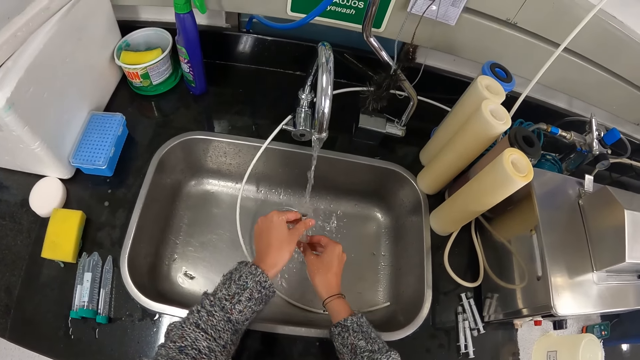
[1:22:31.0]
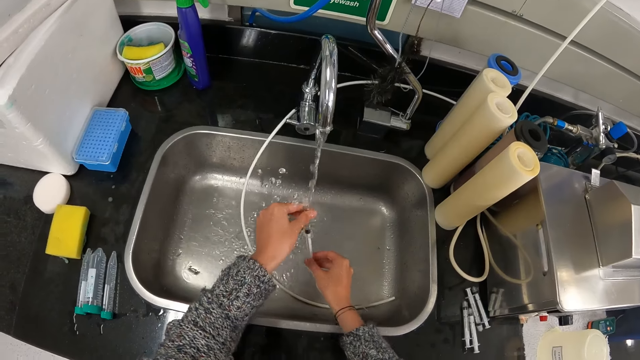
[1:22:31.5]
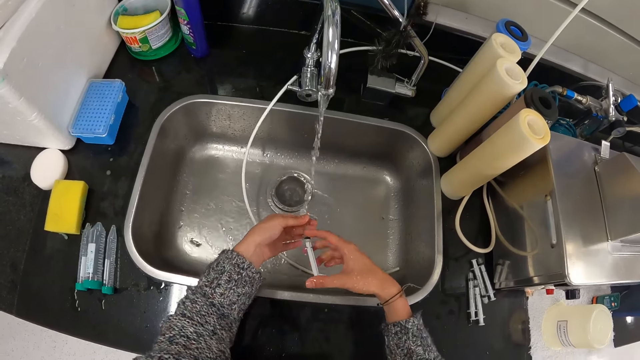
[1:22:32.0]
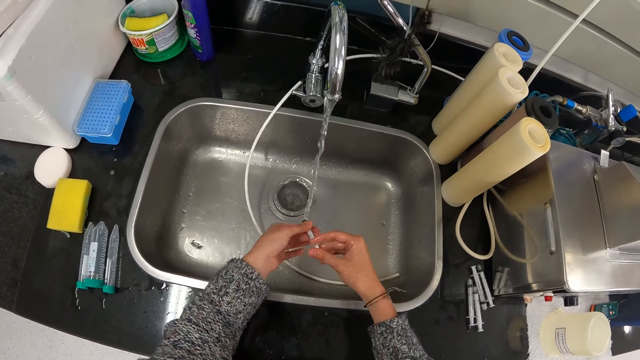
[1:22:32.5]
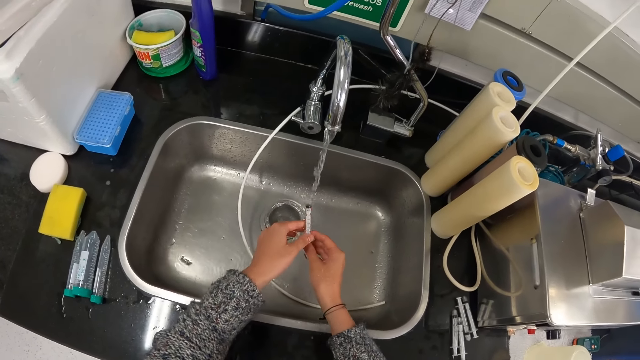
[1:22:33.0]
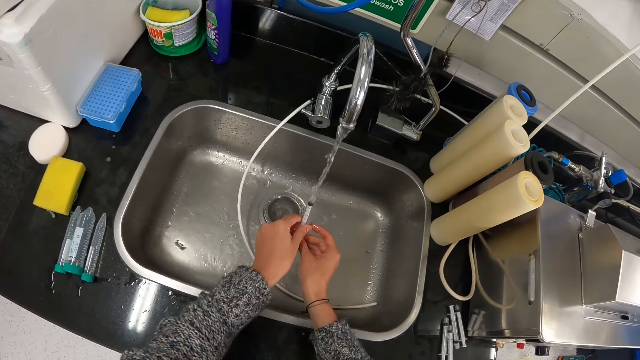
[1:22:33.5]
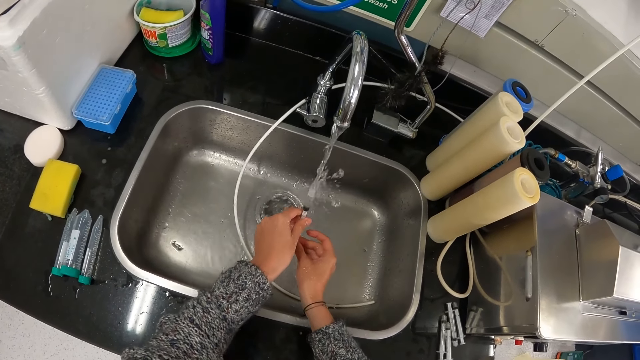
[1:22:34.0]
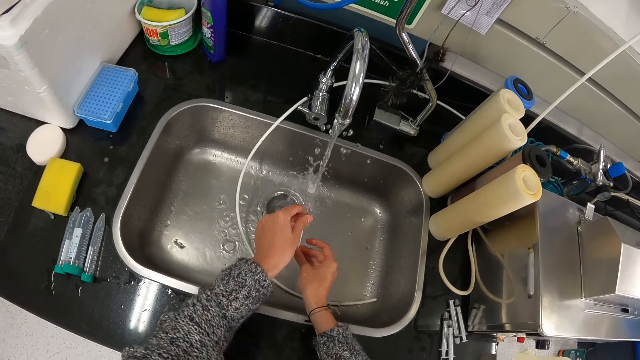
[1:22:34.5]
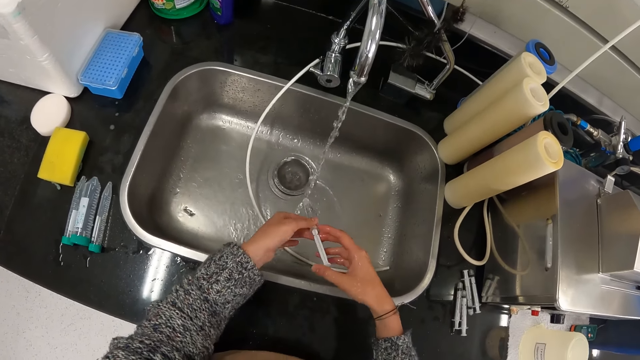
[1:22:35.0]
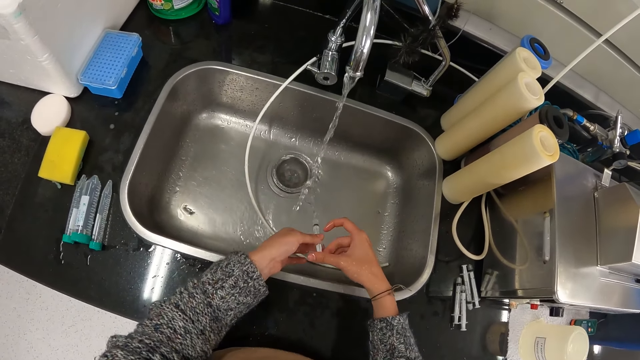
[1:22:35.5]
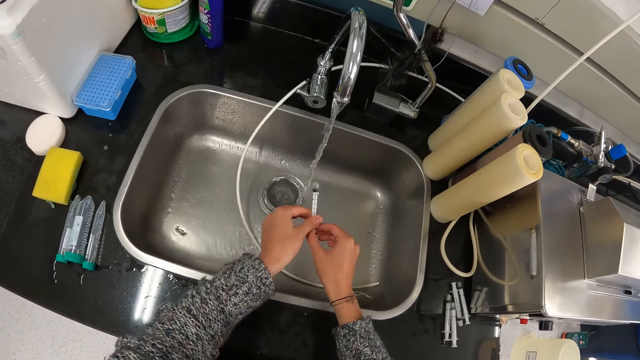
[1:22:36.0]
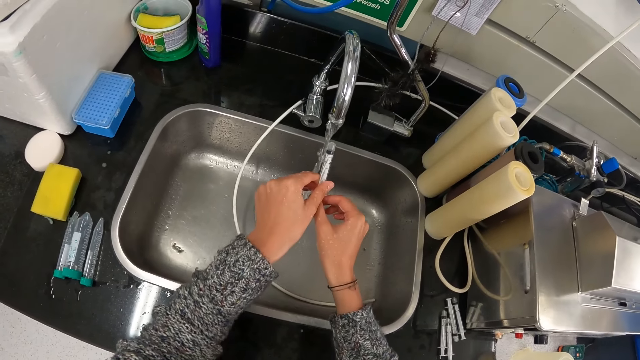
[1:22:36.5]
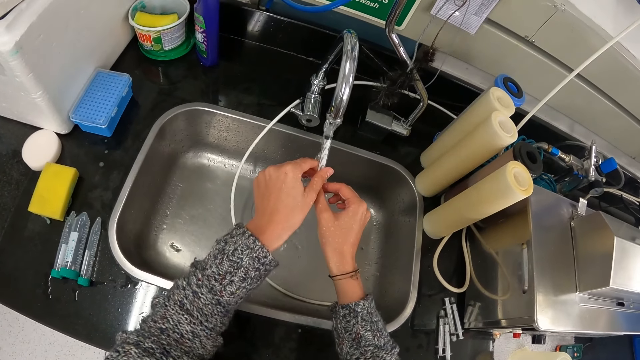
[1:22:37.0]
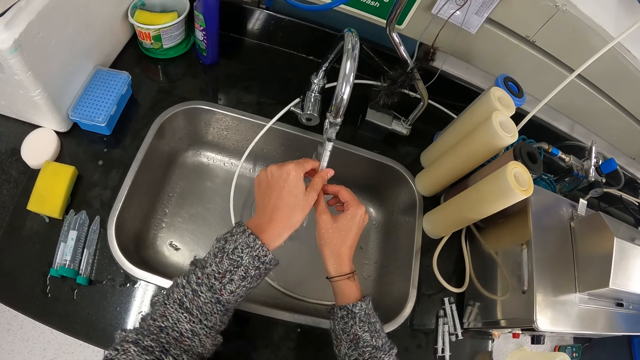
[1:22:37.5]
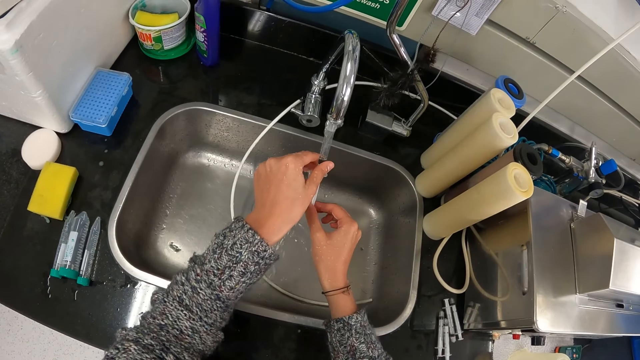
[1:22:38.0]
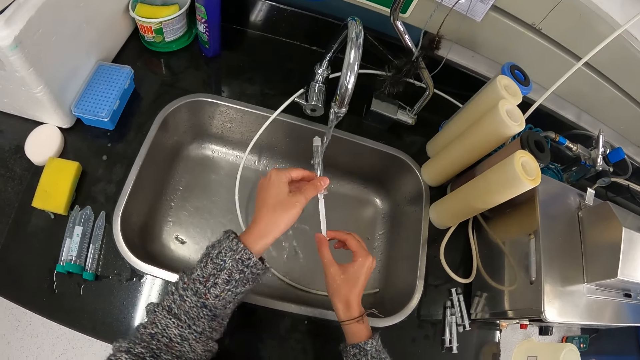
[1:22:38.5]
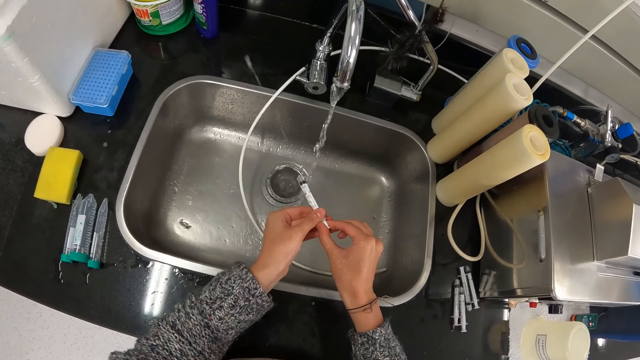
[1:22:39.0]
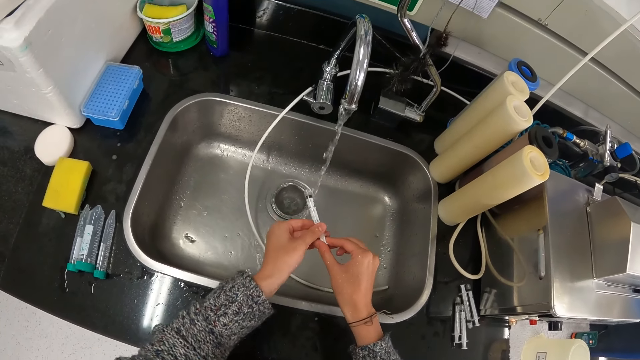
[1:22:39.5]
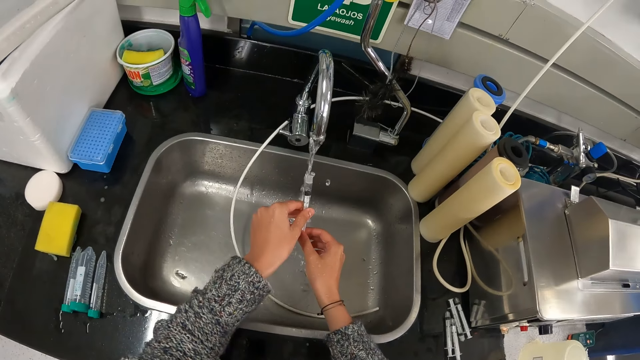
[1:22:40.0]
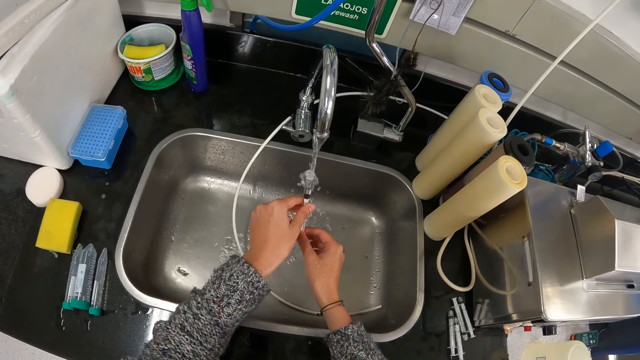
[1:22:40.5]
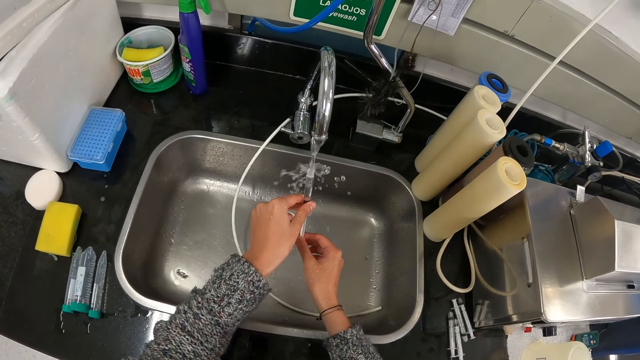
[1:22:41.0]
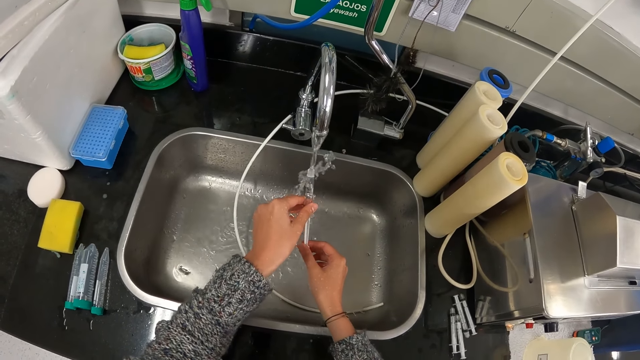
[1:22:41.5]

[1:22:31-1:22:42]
The camera wearer rinses the syringe, drains water with the syringe, and puts water in the syringe. They remove water from the syringe. They rinse the syringe, drain water with the syringe, and put water in the syringe. They remove water from the syringe. They rinse the syringe, drain water with the syringe, and put water in the syringe. They remove water from the syringe. They rinse the syringe, drain water with the syringe, and put water in the syringe.

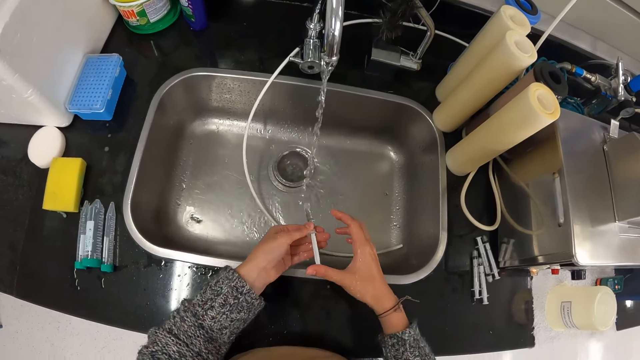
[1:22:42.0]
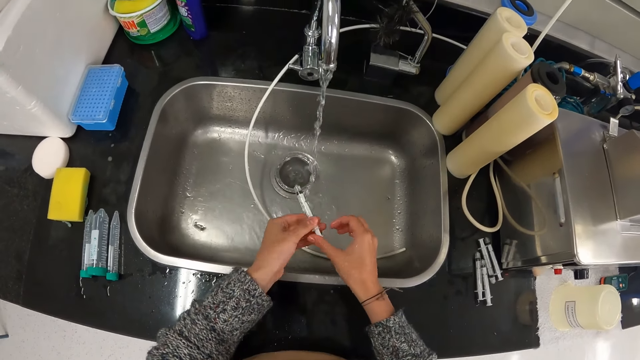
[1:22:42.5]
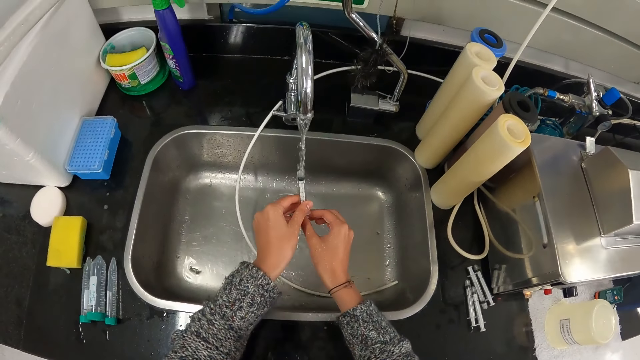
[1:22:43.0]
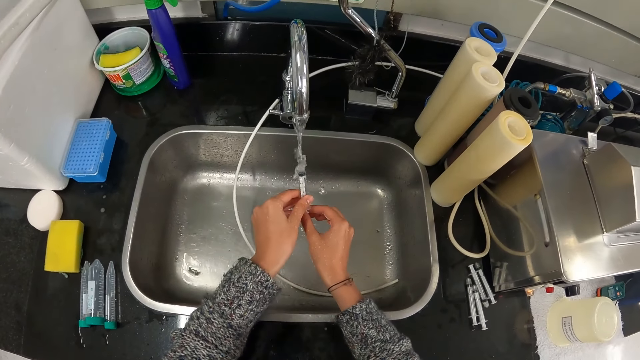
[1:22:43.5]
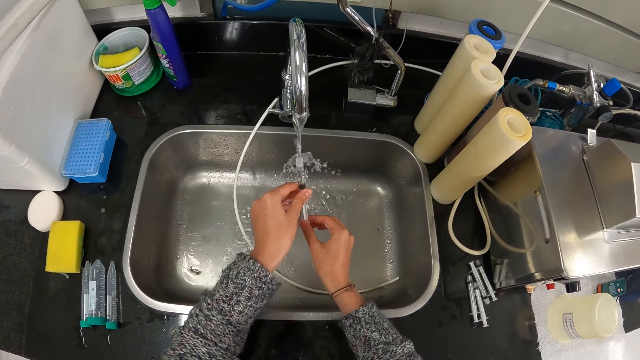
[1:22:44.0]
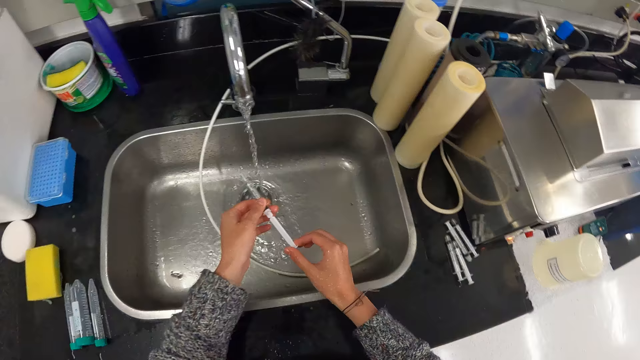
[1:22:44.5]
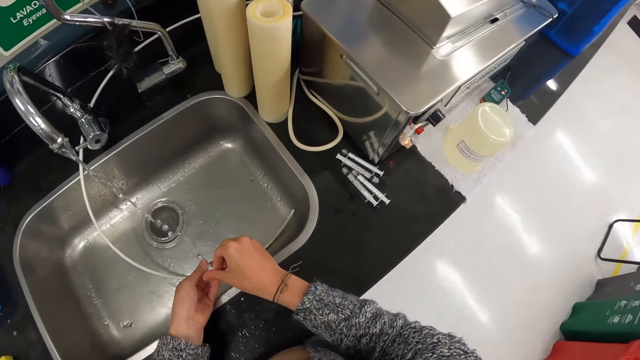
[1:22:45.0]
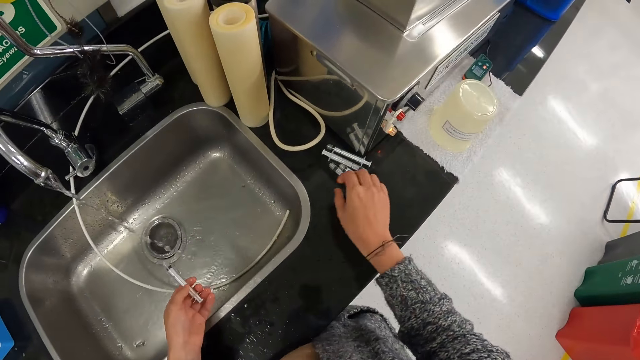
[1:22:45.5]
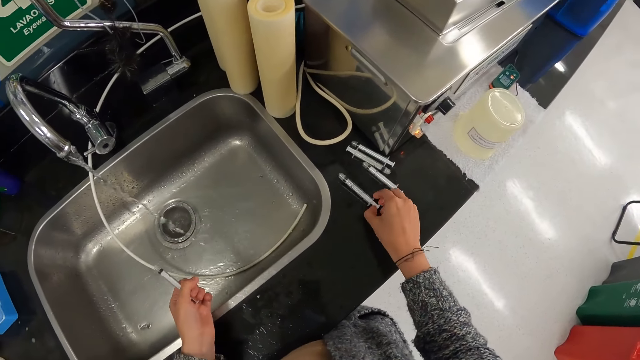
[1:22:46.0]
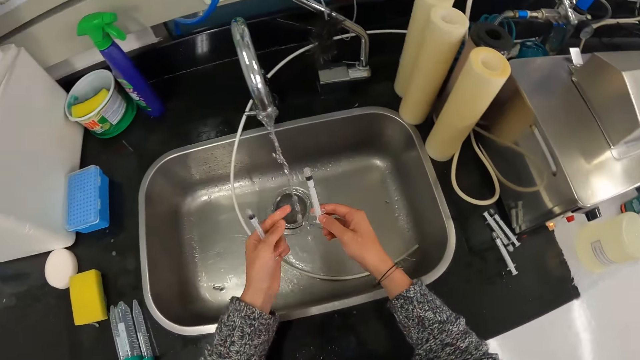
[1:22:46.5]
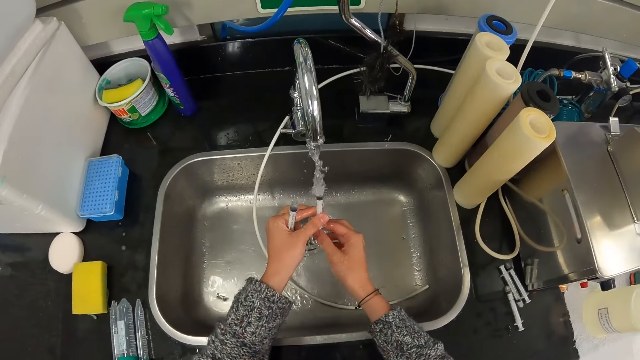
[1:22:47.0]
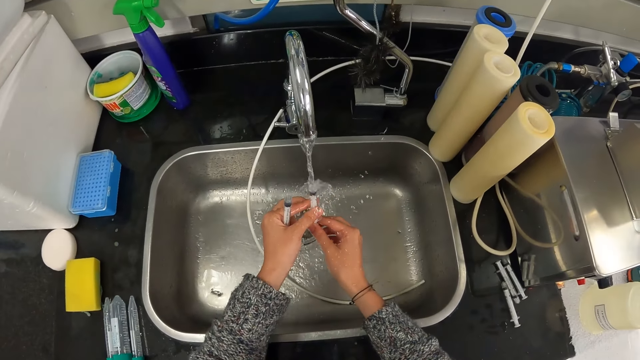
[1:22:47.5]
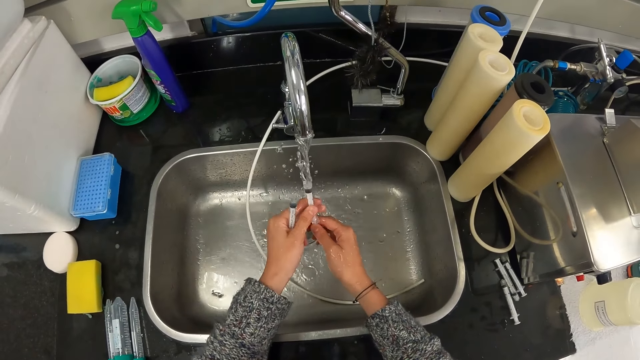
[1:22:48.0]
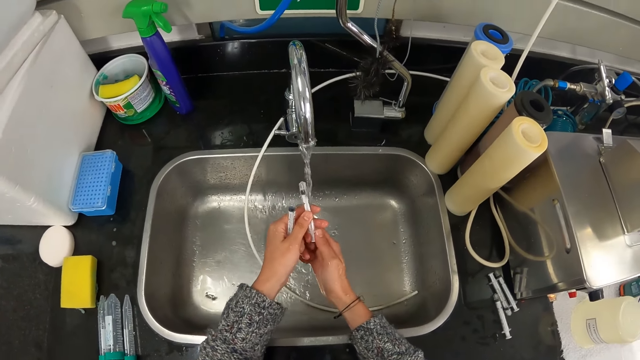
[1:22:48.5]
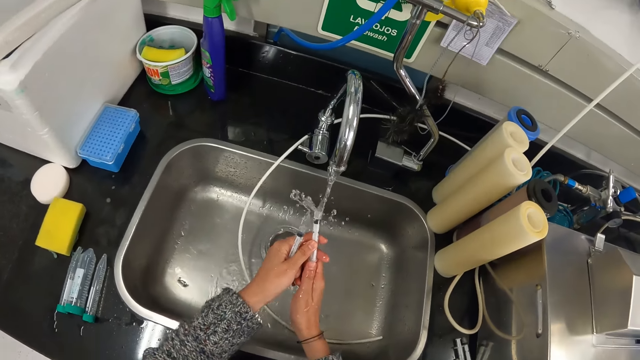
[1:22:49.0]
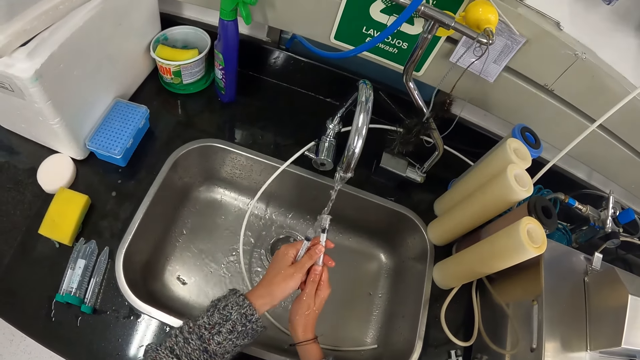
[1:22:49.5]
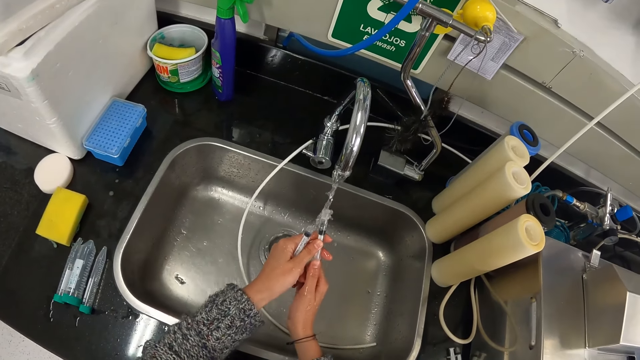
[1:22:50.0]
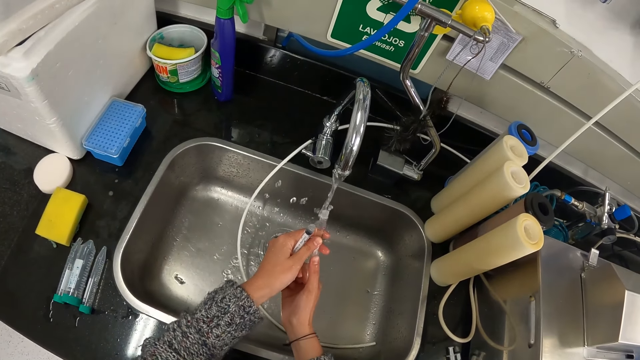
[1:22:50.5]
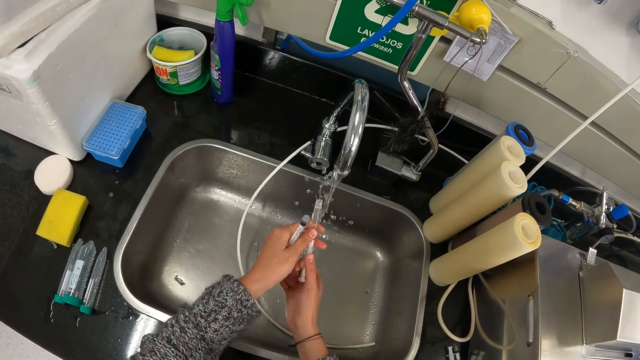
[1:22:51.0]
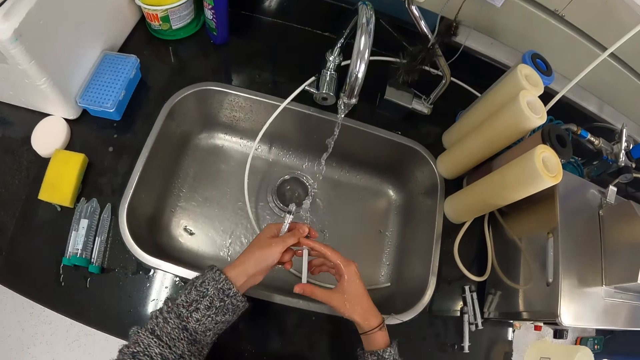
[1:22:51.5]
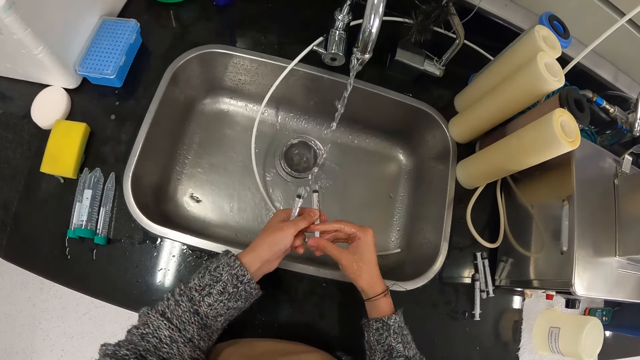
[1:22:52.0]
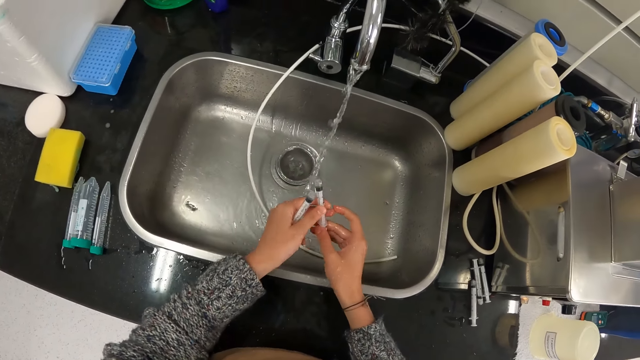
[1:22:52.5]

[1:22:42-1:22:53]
The camera wearer removes water from the syringe. They rinse the syringe, drain water with the syringe, and put water in the syringe. They remove water from the syringe. They turn around and pick up the syringe. They drain water with the syringe, rinse the syringe, and put water in the syringe. They remove water from the syringe.
